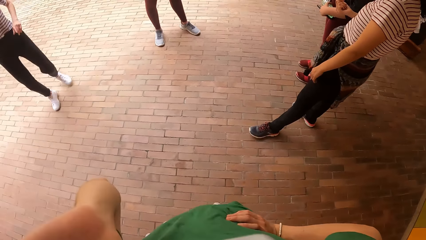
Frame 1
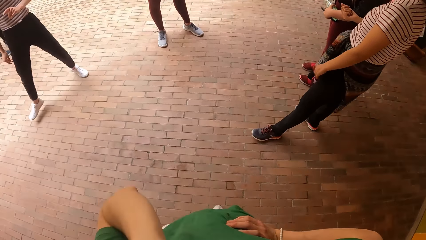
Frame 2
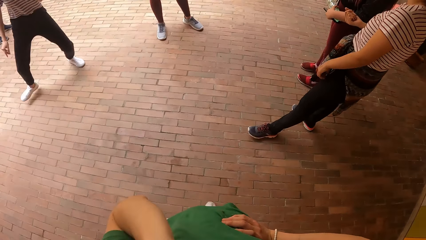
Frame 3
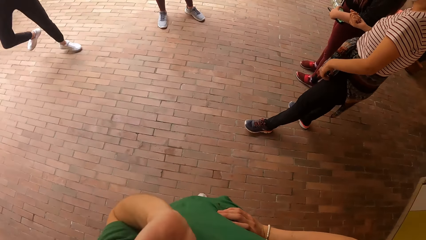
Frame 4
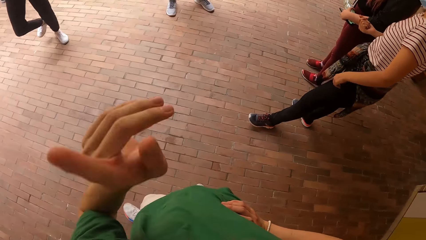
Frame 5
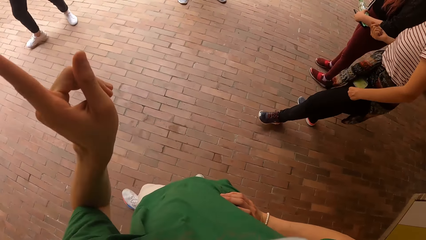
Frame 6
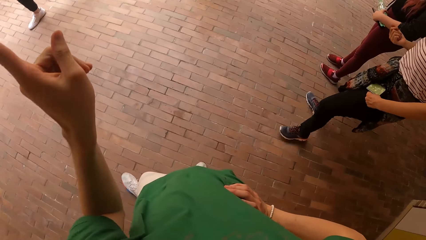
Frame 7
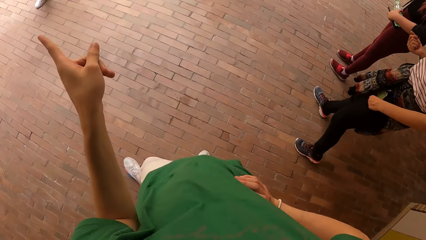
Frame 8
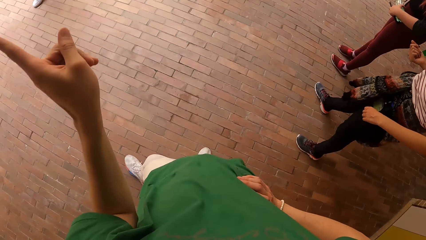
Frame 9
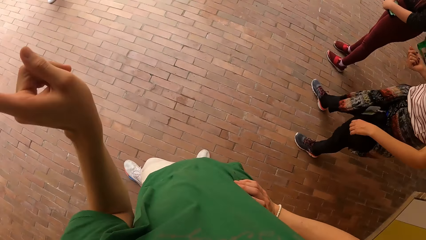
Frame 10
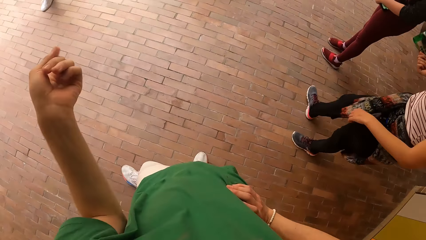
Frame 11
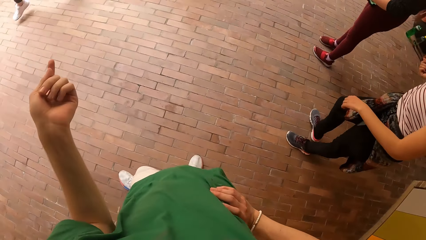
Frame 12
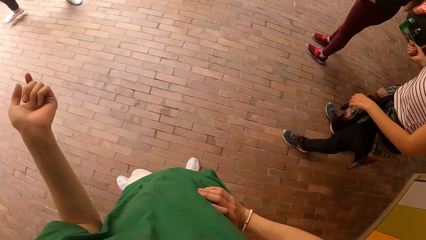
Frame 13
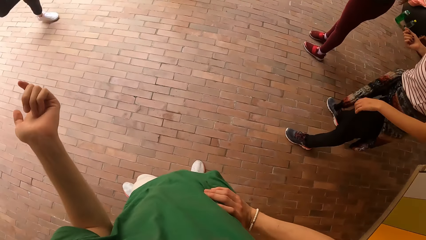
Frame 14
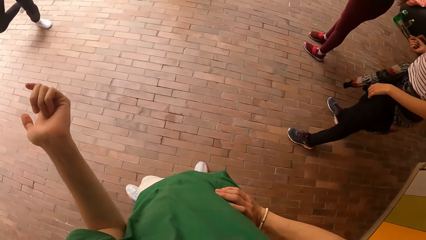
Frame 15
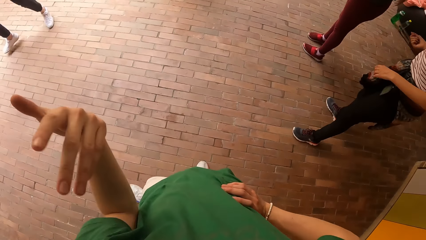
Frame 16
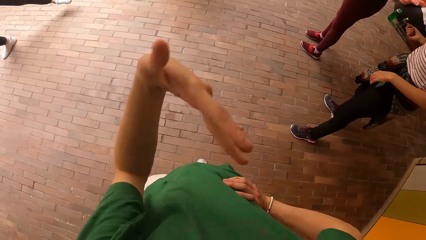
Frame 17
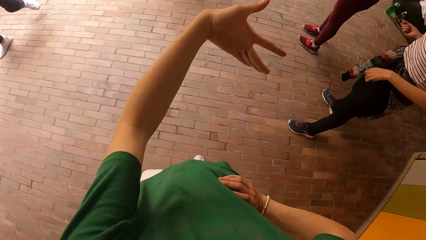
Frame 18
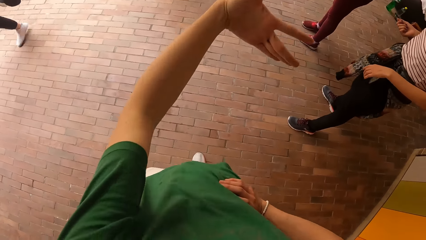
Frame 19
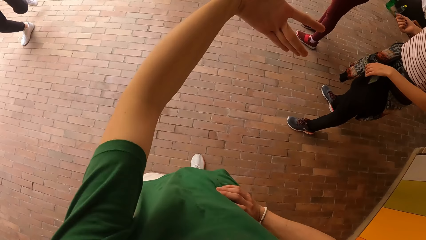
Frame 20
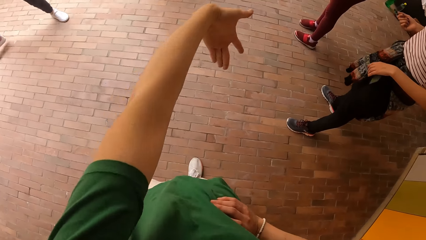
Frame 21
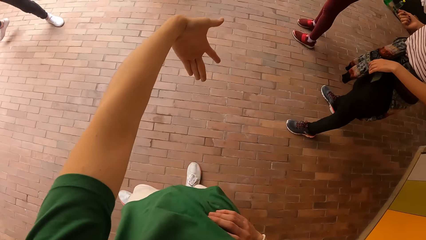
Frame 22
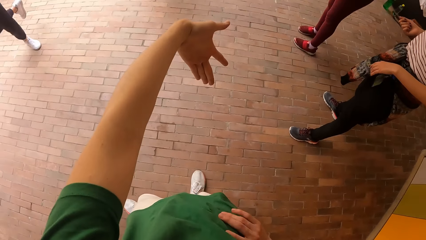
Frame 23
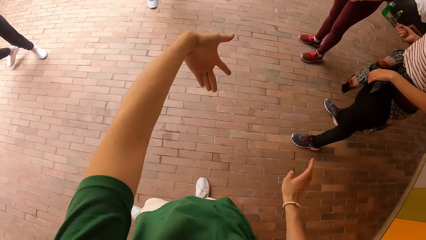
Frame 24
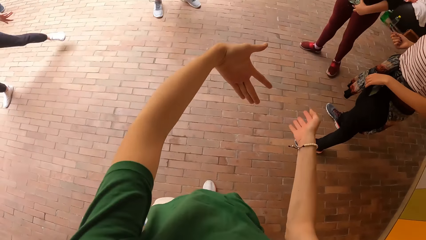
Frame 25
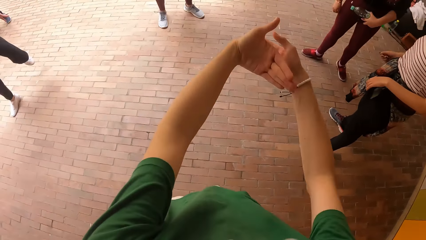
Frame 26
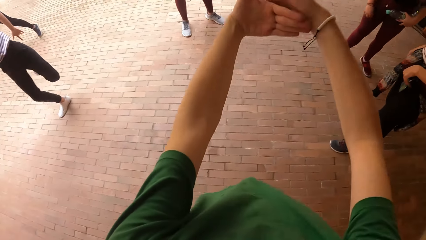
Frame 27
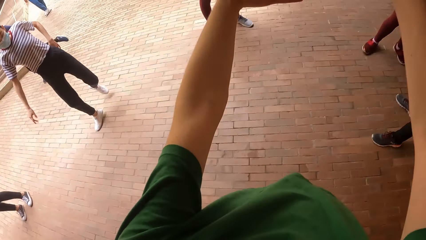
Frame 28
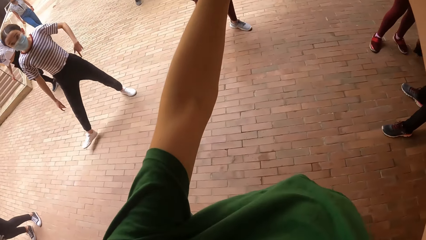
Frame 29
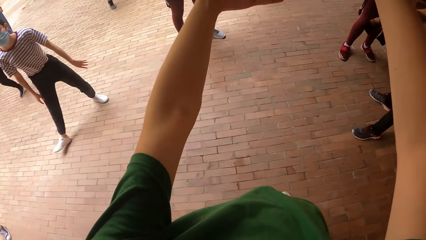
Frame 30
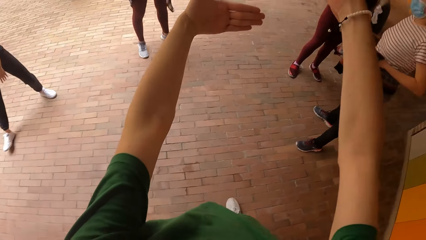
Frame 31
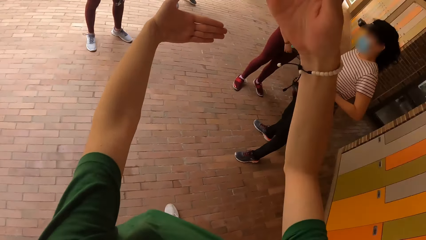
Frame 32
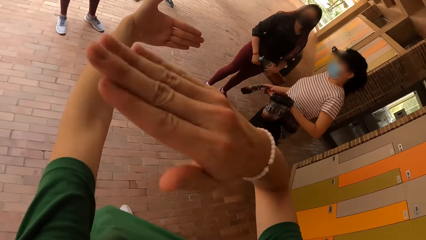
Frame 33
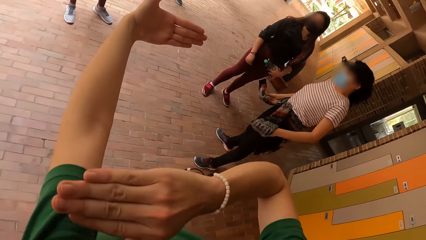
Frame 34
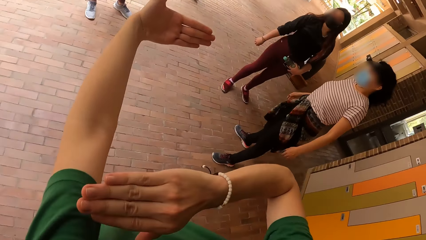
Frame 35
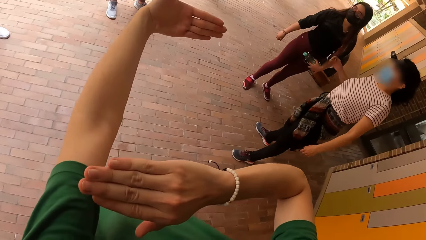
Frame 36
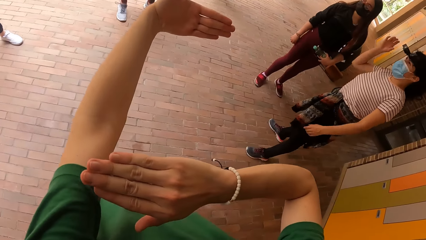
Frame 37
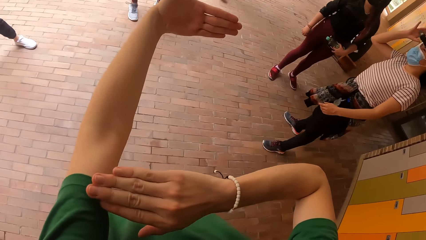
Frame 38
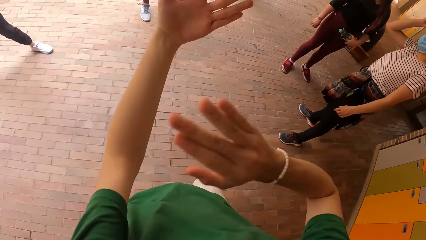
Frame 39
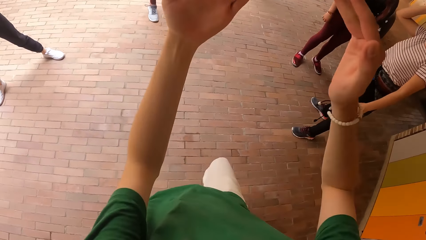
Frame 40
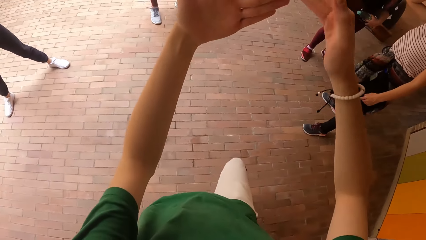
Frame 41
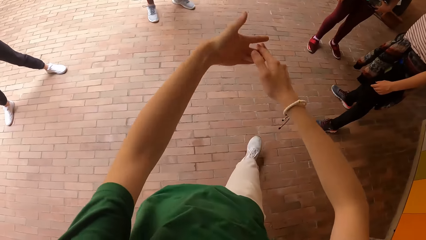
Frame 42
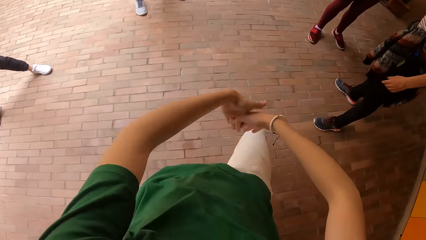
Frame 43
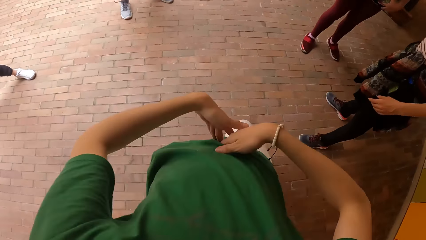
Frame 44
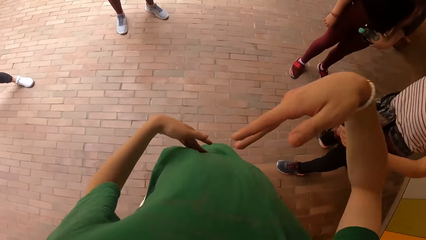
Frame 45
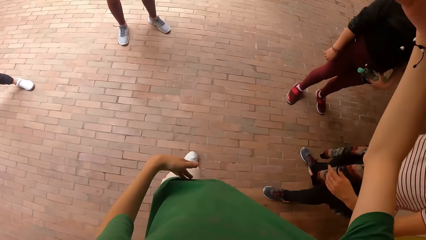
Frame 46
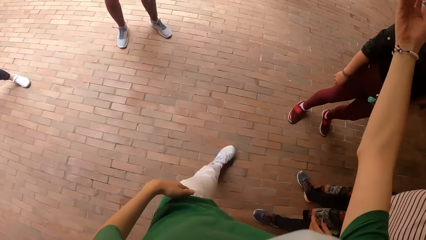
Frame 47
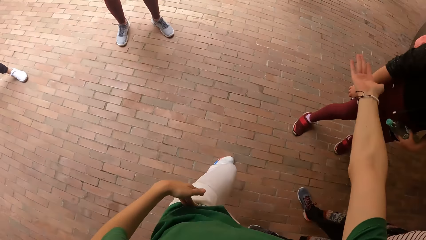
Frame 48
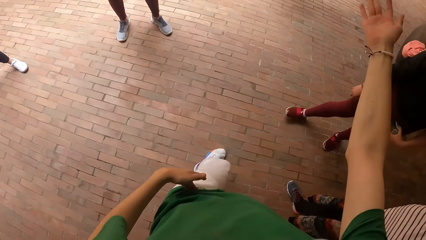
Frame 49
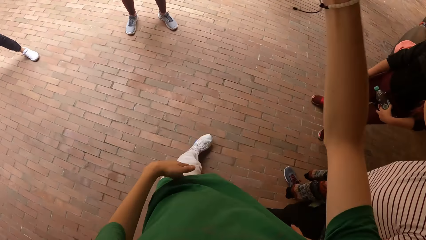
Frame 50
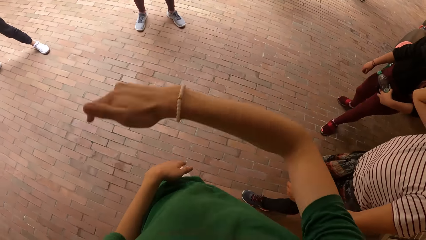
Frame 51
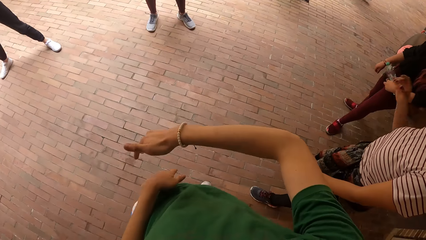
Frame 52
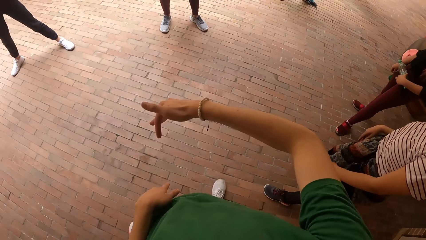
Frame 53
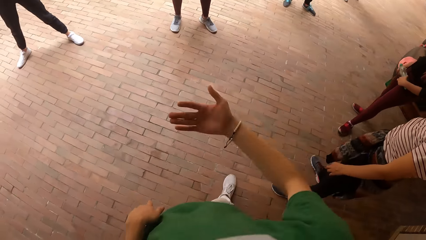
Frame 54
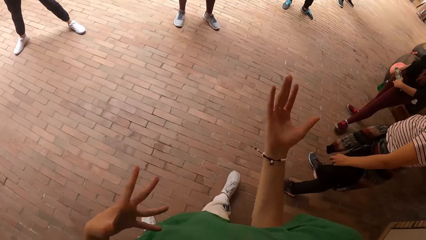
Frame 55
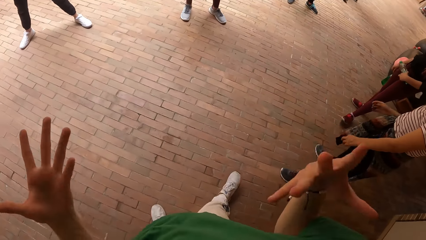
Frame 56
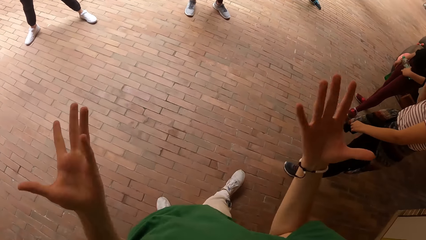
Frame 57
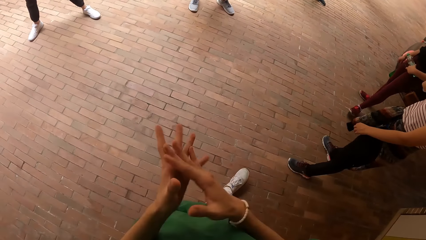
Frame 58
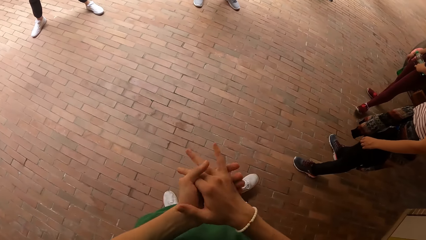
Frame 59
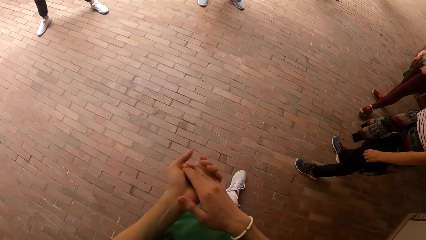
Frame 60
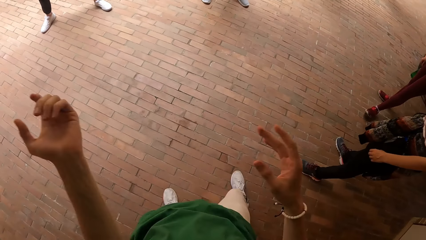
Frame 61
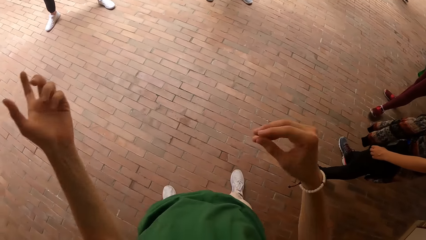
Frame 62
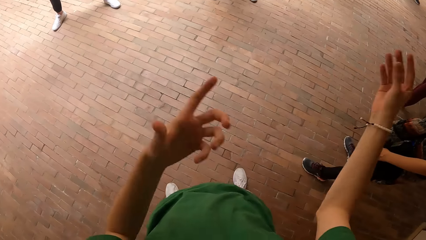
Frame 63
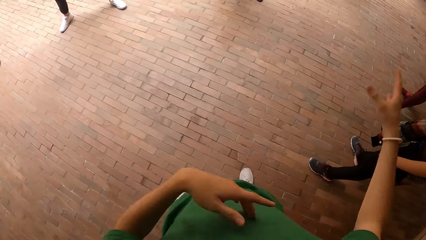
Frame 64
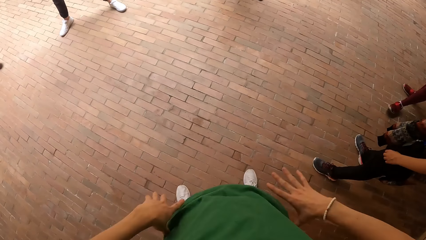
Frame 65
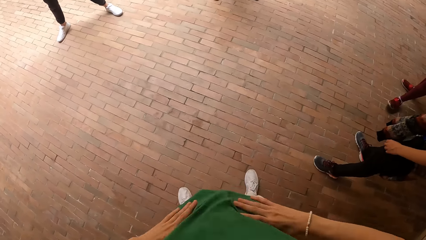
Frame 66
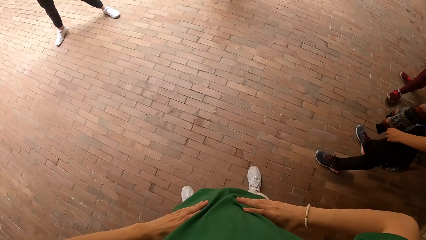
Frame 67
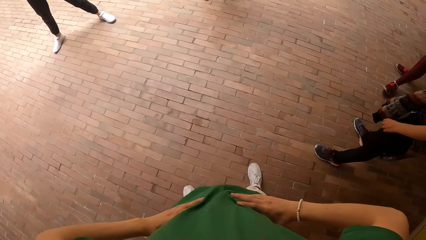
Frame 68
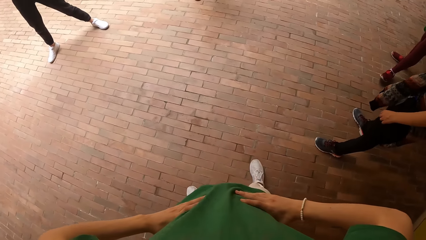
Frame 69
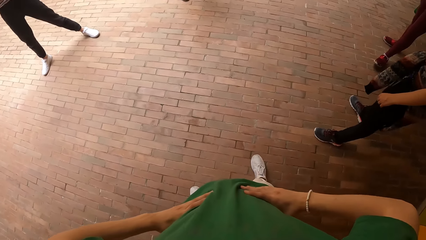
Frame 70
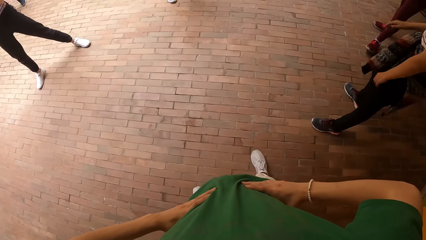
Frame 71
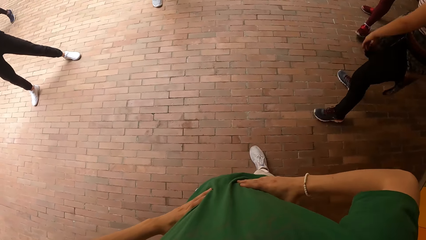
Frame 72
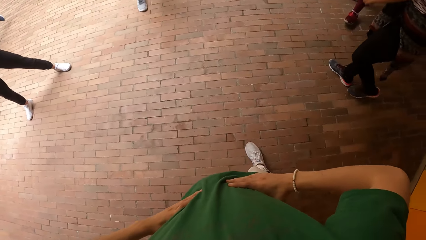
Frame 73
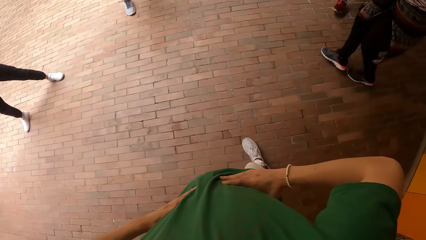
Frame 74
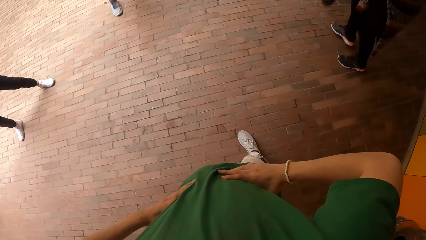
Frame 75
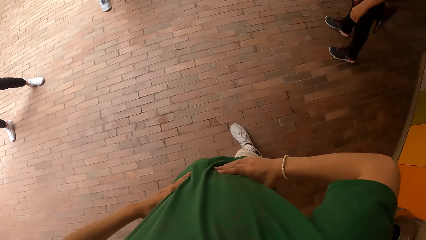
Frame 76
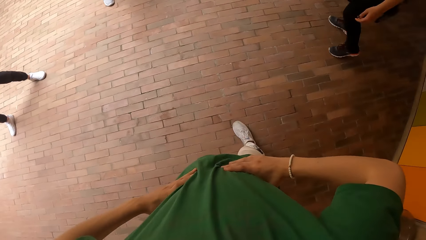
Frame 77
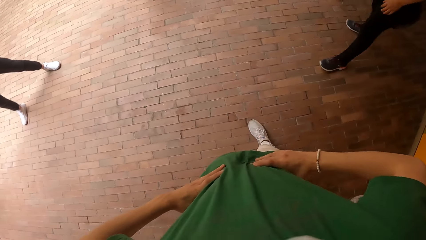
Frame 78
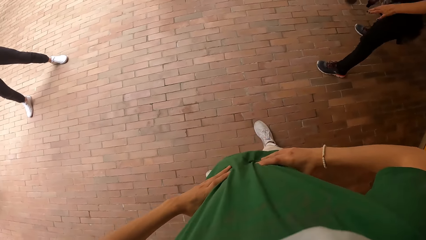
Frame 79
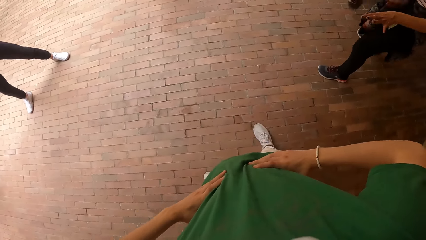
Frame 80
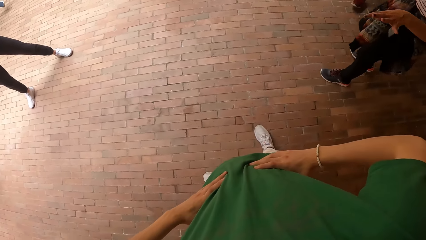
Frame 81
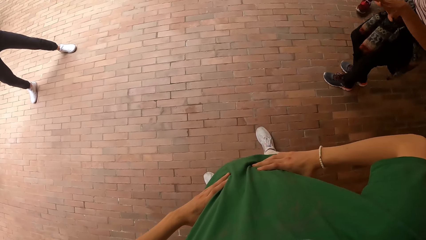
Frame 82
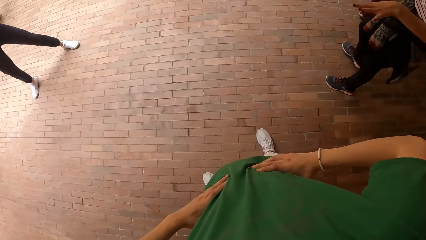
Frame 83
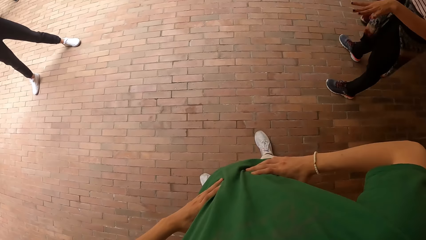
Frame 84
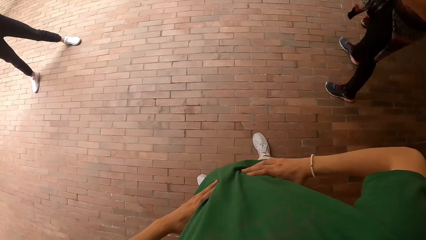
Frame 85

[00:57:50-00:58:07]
The camera wearer interacts with the group of people in the dance hall. They walk on the pavement.
